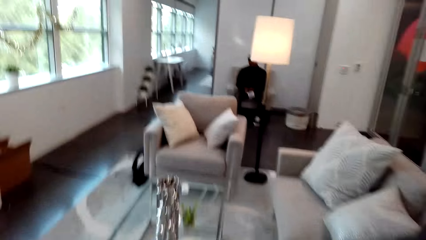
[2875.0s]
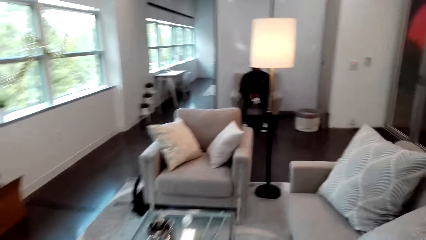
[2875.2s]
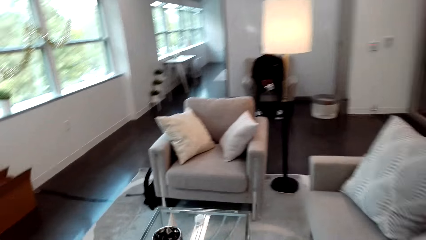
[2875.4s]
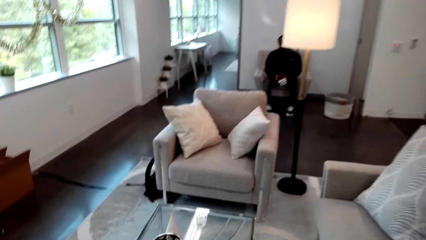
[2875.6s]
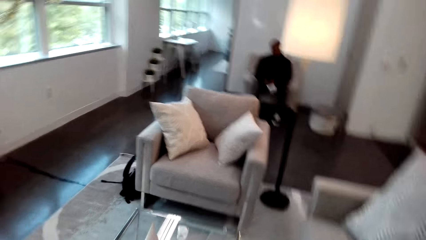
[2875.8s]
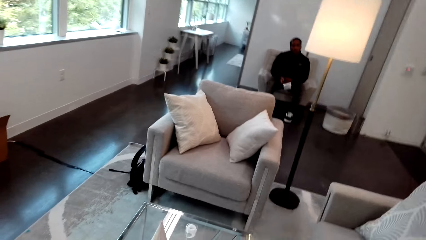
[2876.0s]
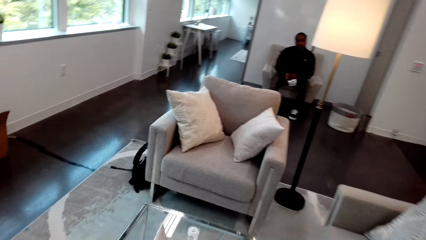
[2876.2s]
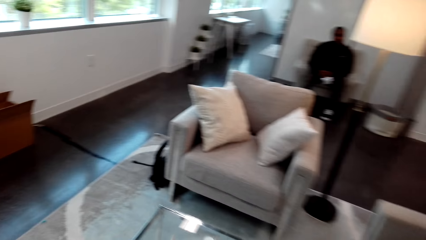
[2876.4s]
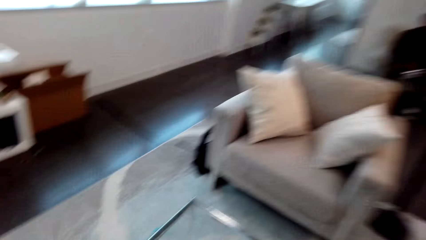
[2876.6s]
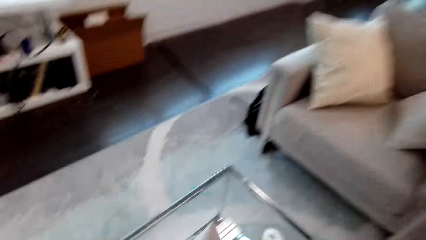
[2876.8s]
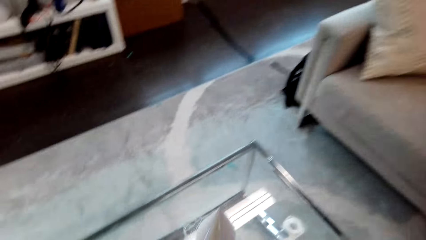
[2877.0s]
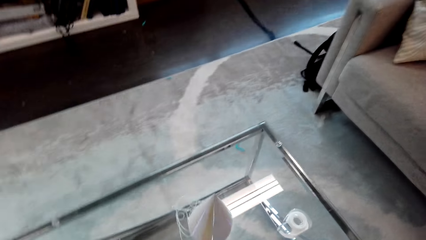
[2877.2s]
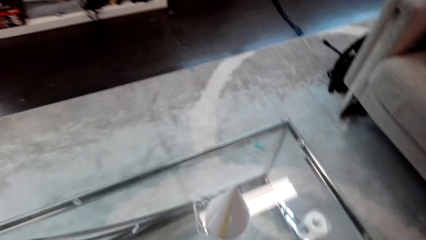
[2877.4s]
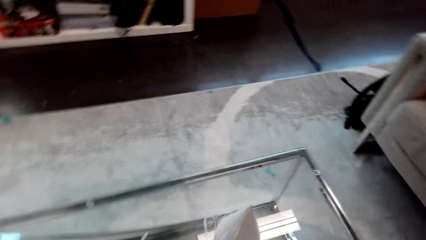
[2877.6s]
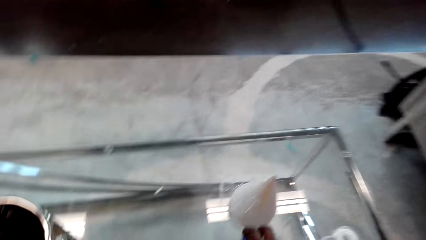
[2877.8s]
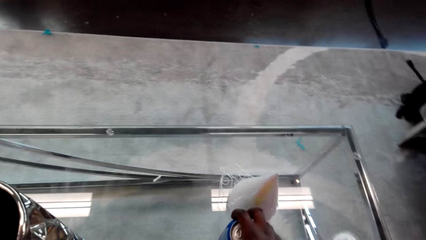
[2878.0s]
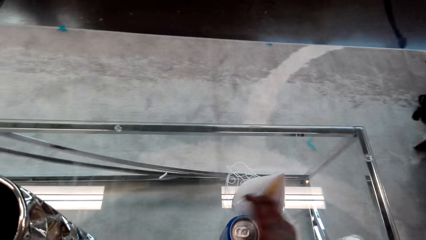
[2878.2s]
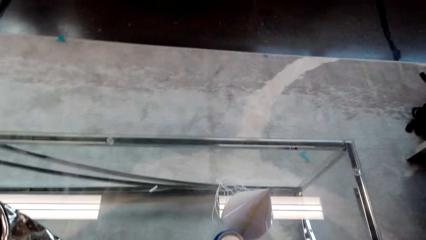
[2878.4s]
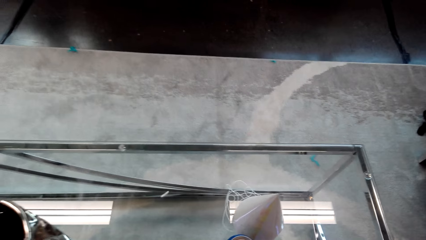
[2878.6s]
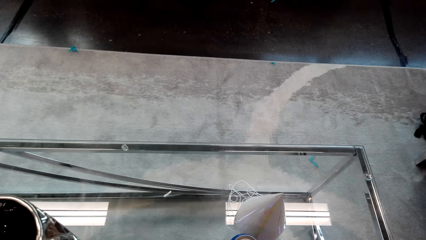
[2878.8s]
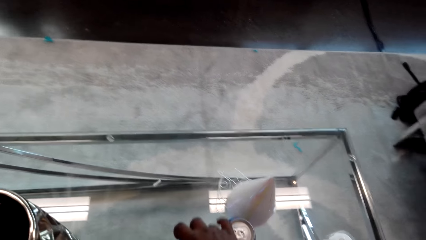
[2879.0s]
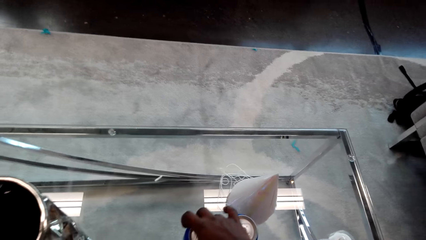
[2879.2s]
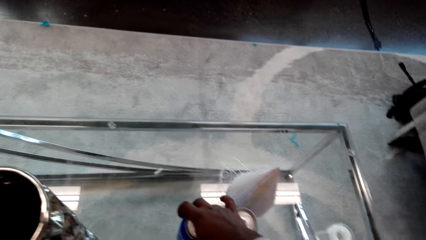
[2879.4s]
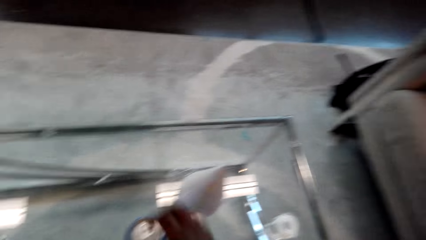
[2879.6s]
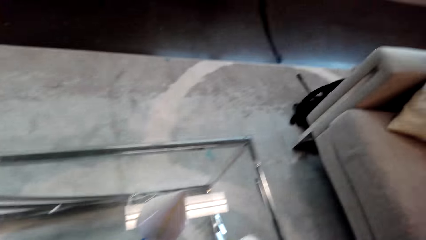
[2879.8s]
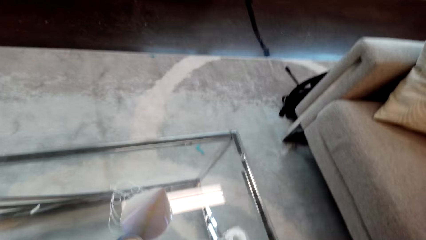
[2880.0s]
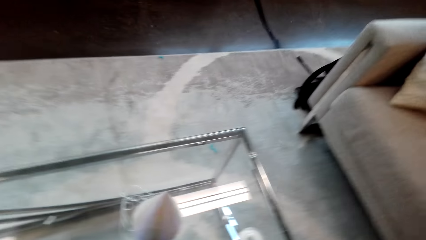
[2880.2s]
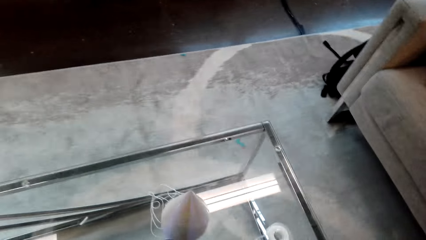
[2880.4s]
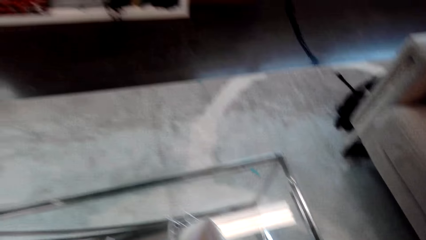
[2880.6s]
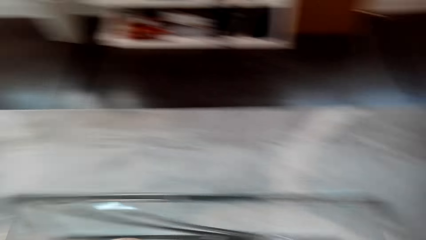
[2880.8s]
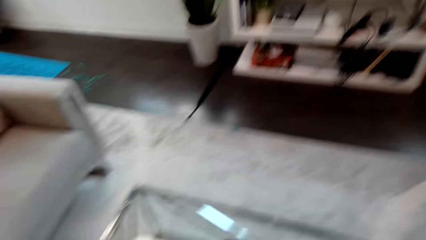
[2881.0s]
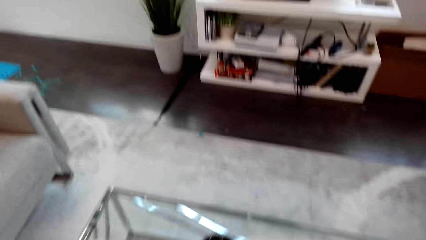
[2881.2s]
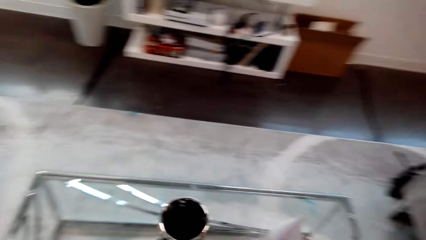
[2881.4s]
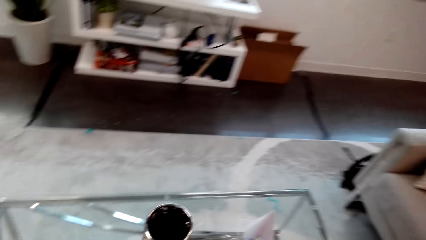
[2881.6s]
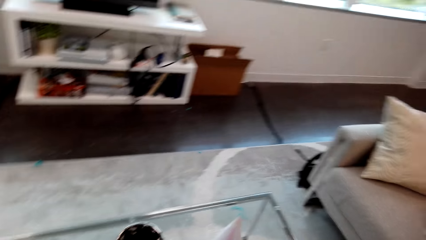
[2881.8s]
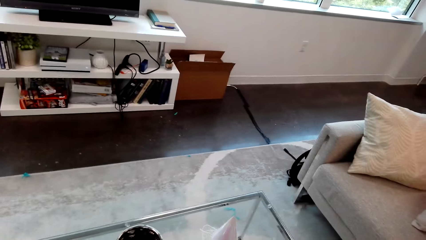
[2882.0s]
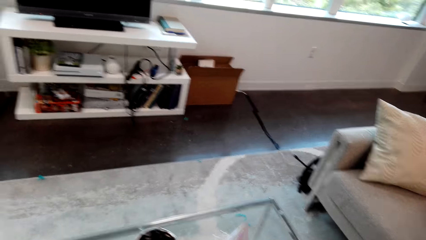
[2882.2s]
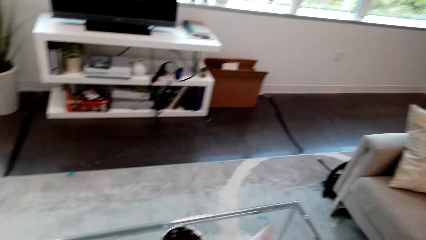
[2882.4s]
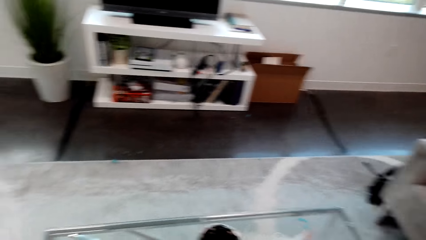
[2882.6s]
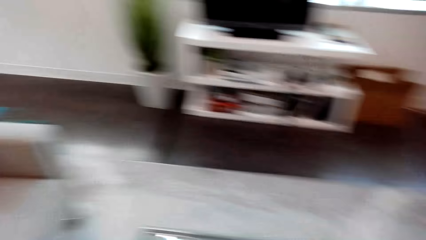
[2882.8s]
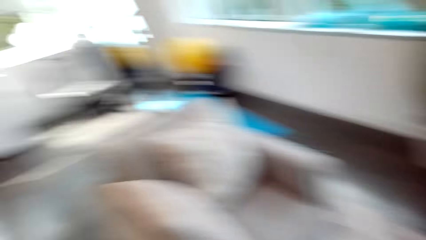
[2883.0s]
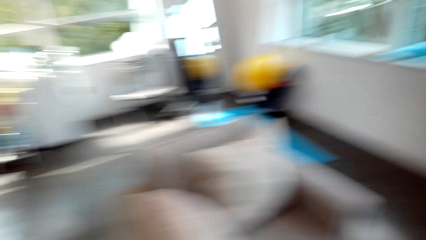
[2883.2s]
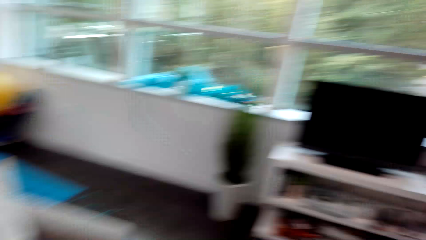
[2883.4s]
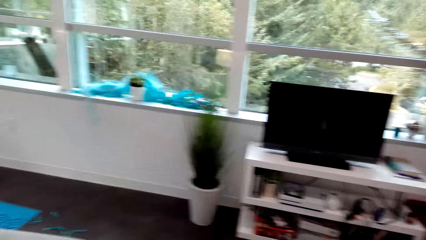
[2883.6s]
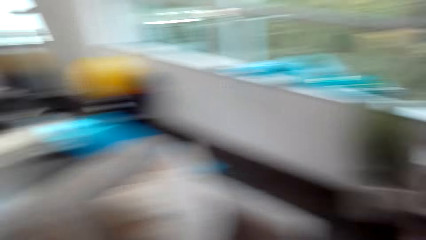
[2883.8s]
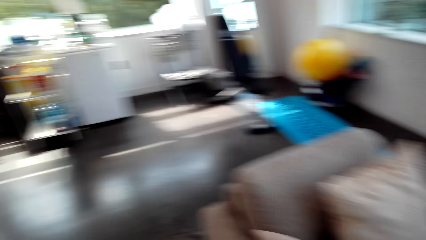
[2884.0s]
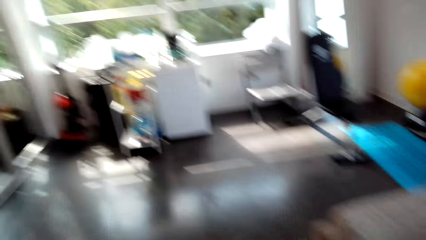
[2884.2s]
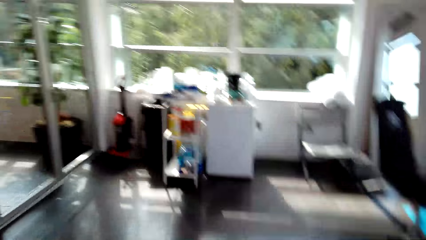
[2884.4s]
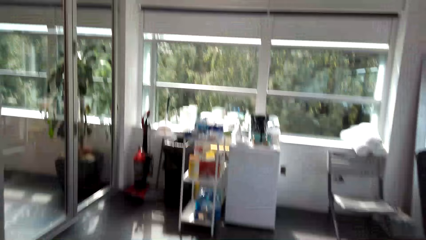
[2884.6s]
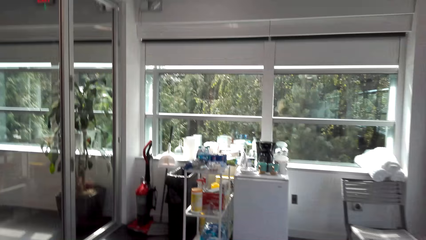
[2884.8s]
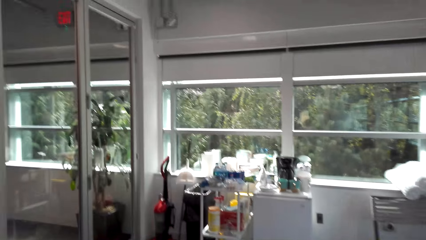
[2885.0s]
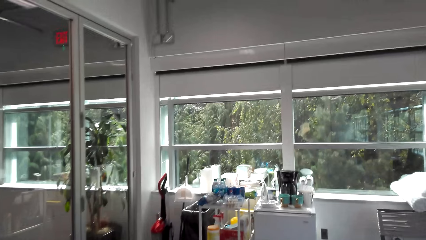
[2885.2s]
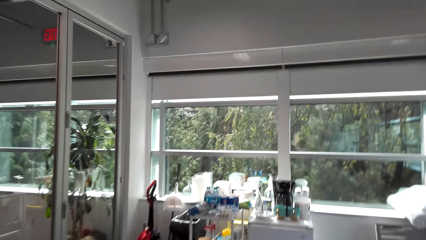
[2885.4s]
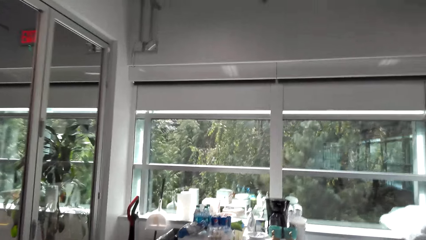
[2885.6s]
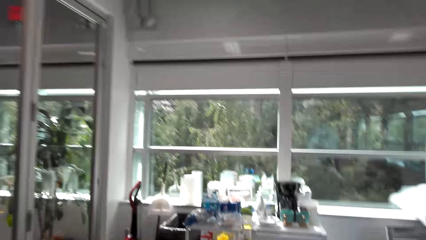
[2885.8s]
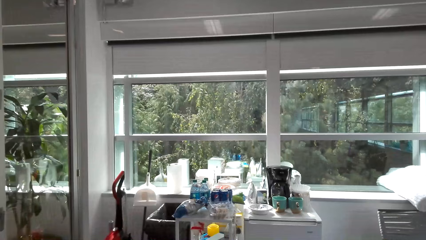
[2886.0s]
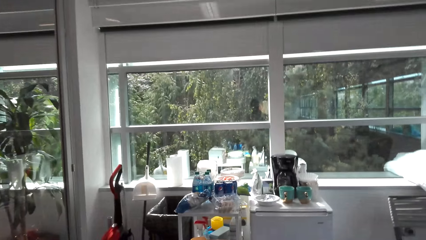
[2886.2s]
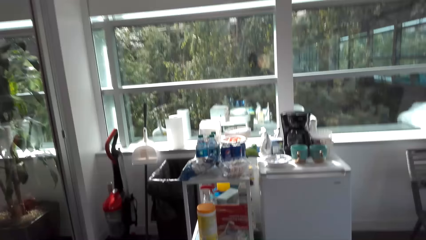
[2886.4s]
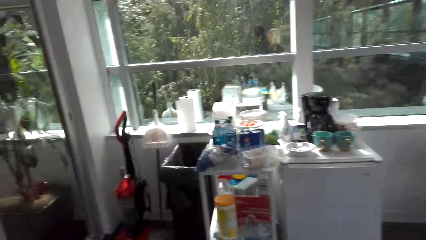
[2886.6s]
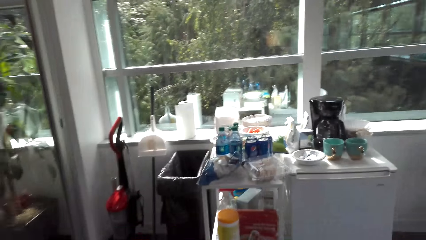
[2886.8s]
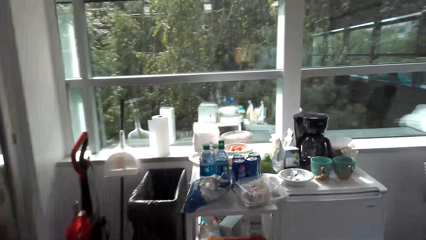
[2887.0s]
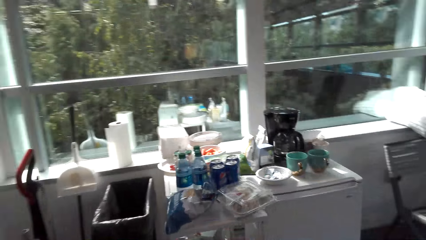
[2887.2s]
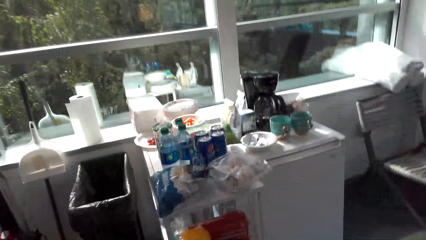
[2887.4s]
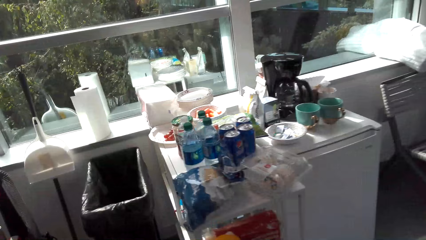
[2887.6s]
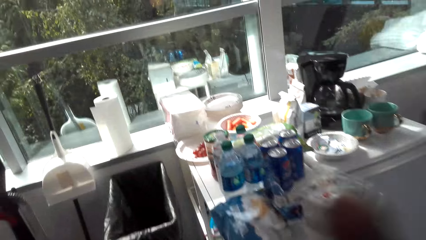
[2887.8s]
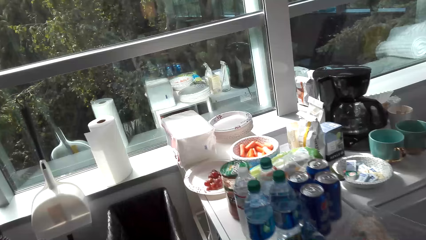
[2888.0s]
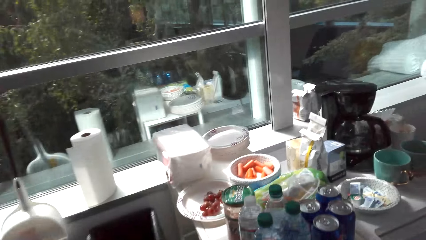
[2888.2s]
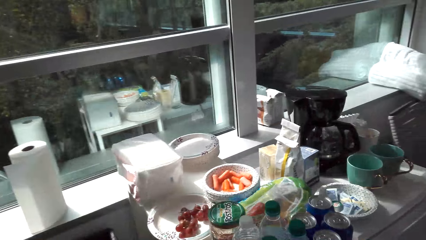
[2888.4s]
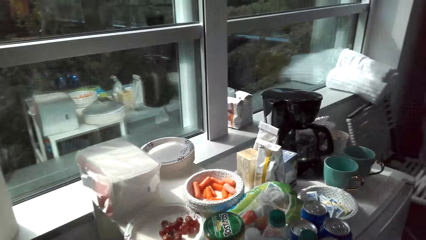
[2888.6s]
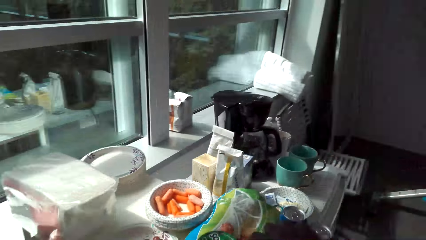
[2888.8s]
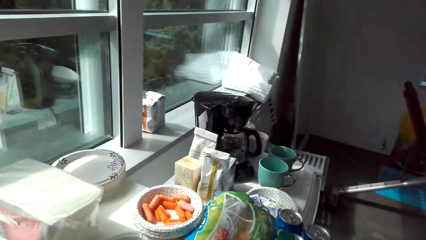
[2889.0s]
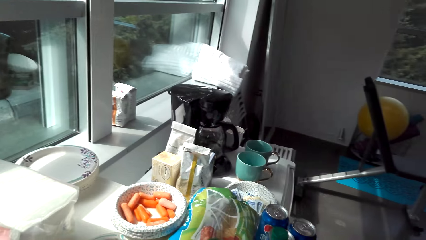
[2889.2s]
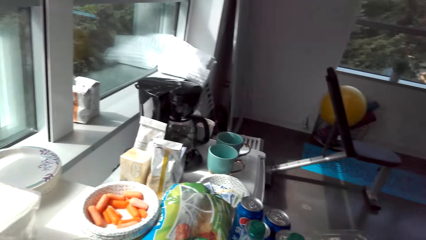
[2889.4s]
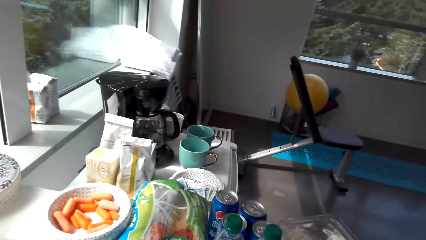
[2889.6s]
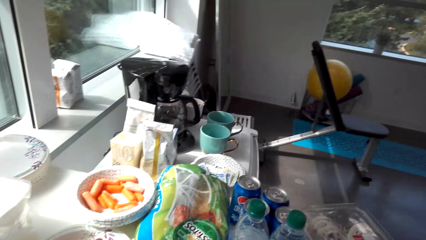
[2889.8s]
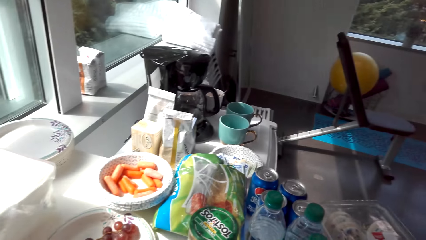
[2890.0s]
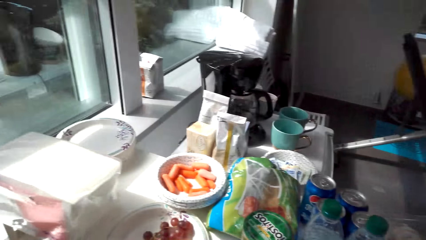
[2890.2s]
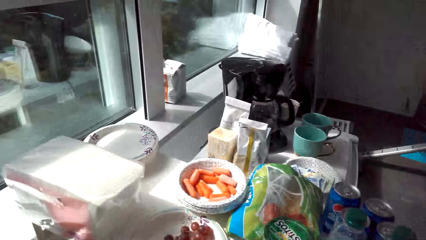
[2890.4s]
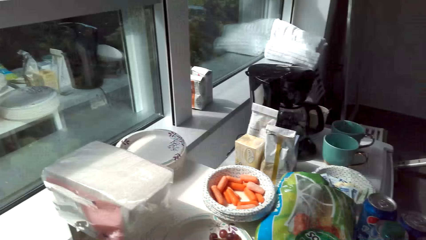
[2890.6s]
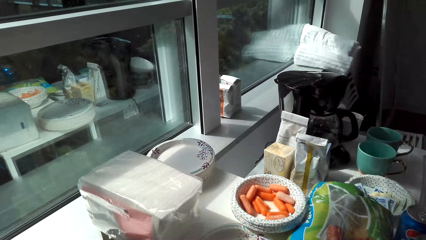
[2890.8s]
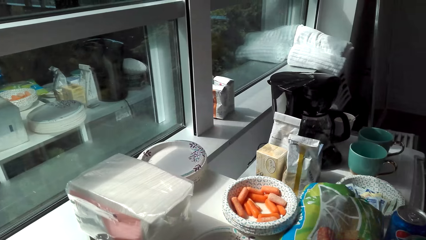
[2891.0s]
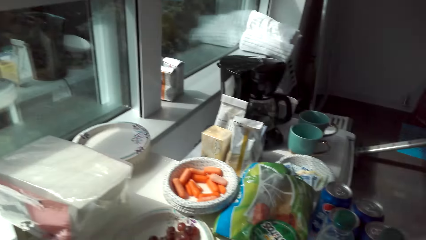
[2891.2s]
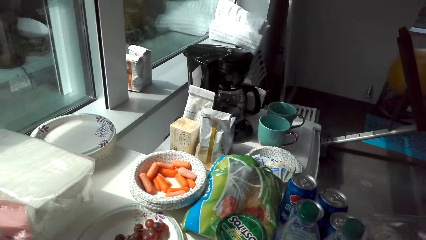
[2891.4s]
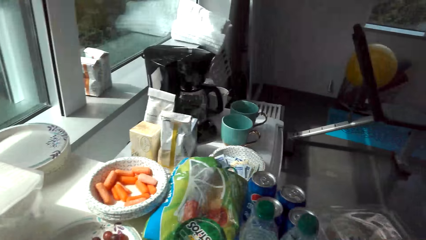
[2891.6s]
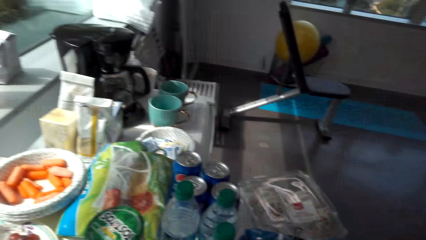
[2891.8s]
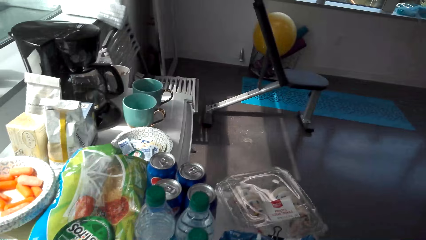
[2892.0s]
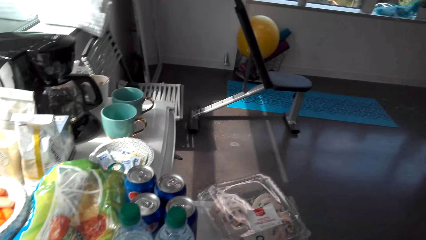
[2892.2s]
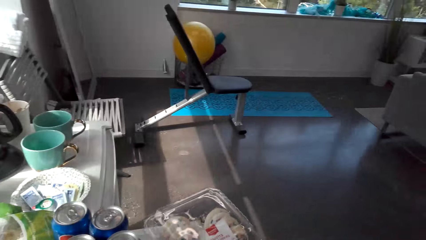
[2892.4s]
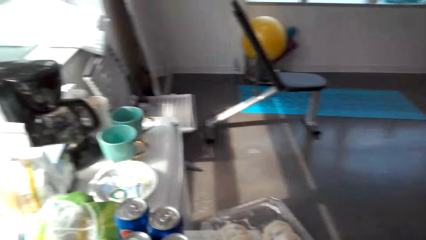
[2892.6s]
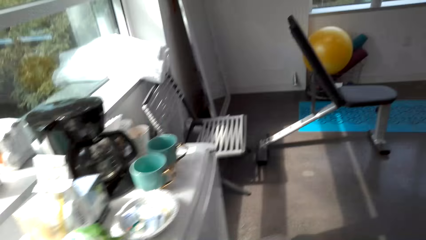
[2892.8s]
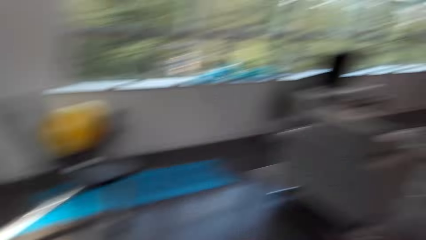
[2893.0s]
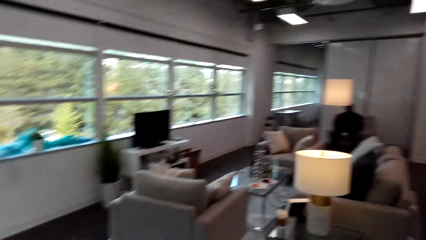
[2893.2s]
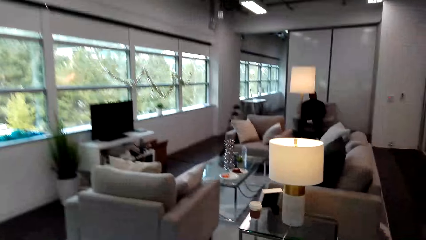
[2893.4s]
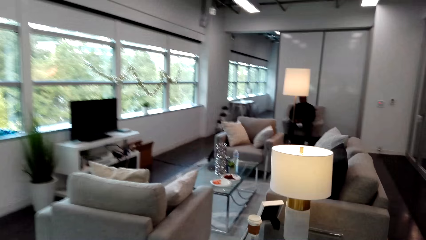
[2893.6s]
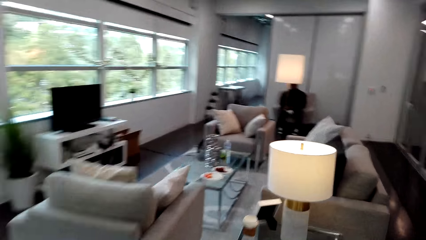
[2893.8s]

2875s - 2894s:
The camera wearer interacts with a man. They walk around a room. They place the can of drinks or tin on the table. They adjust the tin on the table. They talk to the man in the background. They look around the room. They walk around the room. They look around the room. They walk around the room.
